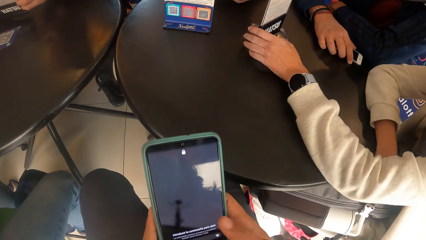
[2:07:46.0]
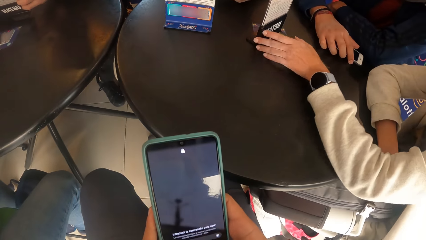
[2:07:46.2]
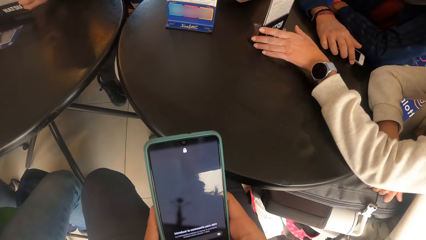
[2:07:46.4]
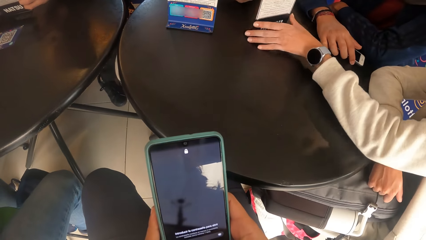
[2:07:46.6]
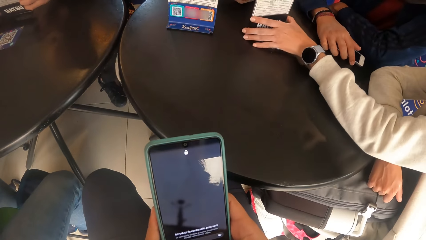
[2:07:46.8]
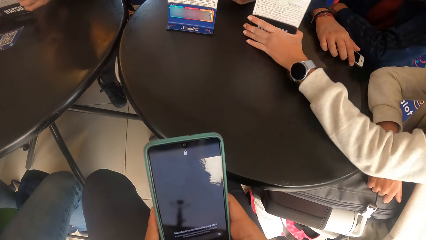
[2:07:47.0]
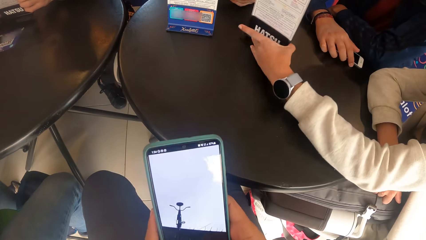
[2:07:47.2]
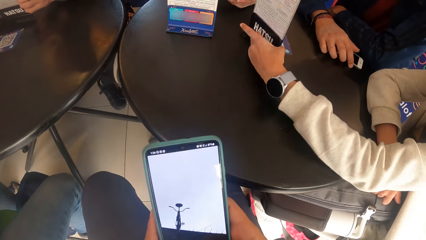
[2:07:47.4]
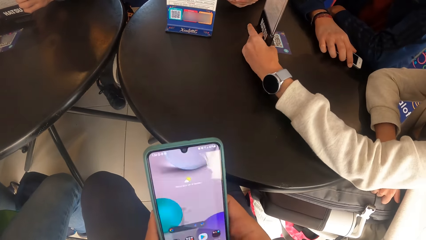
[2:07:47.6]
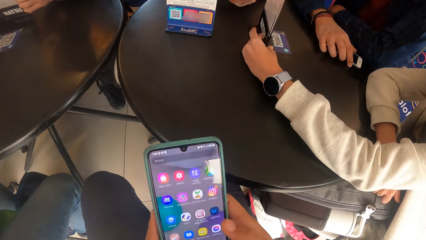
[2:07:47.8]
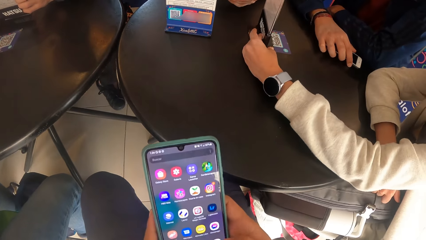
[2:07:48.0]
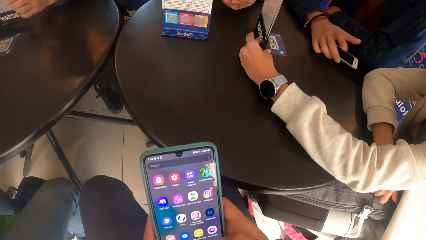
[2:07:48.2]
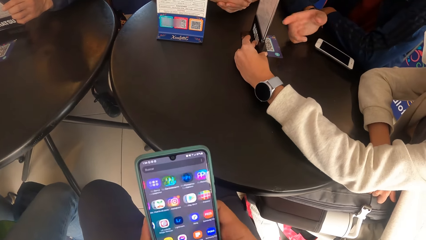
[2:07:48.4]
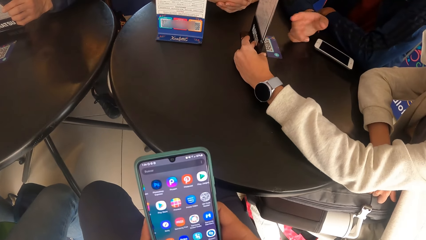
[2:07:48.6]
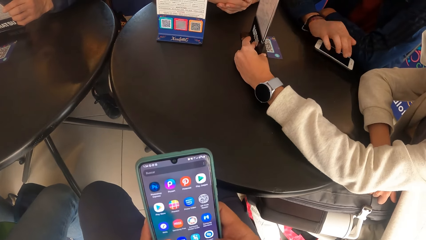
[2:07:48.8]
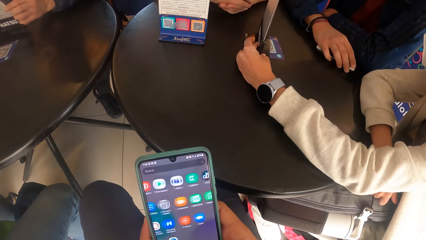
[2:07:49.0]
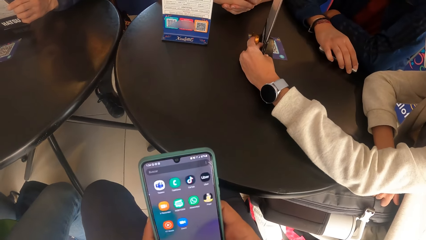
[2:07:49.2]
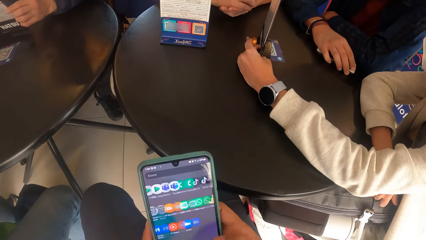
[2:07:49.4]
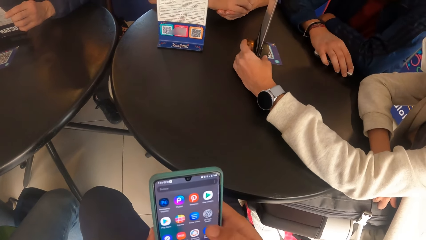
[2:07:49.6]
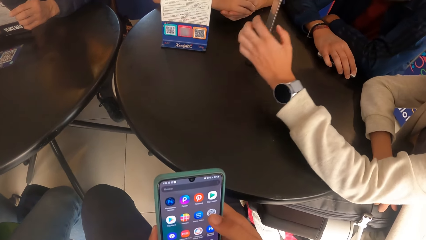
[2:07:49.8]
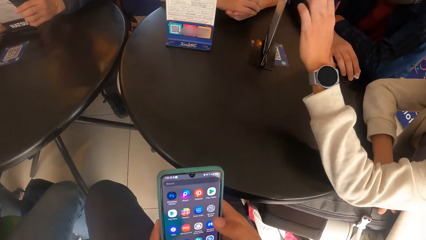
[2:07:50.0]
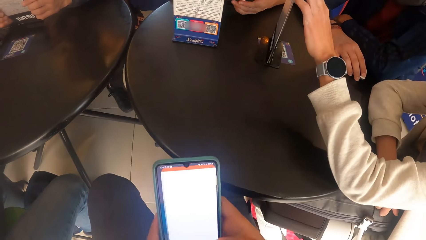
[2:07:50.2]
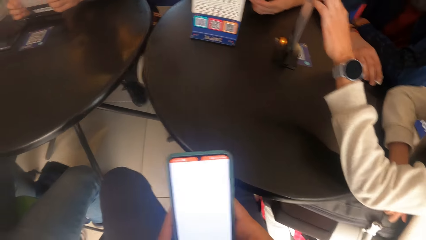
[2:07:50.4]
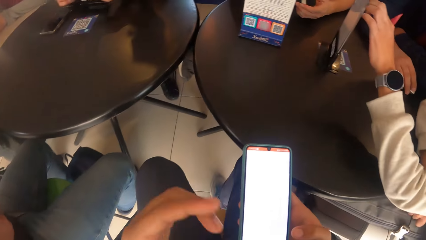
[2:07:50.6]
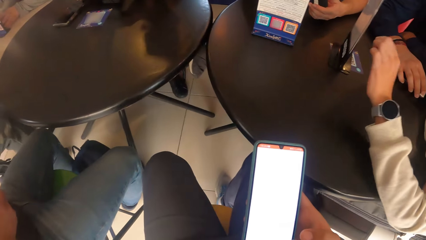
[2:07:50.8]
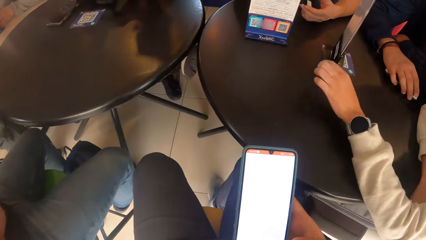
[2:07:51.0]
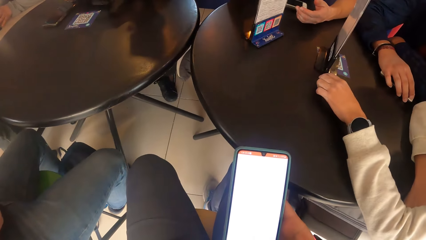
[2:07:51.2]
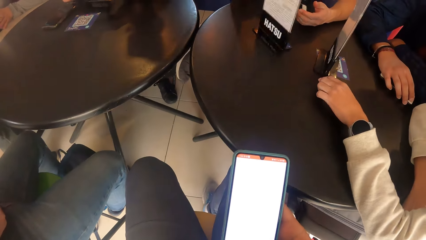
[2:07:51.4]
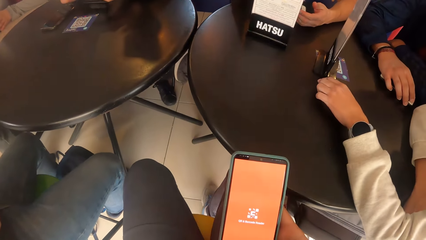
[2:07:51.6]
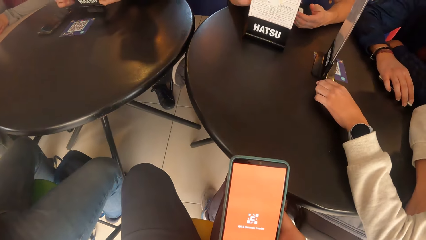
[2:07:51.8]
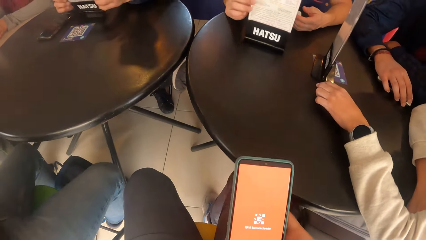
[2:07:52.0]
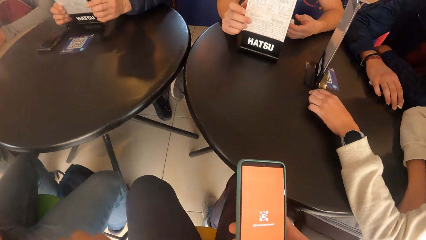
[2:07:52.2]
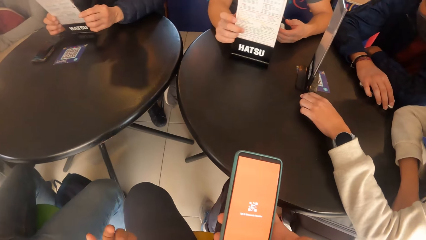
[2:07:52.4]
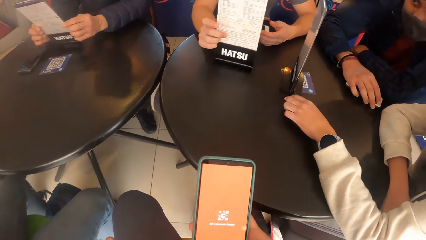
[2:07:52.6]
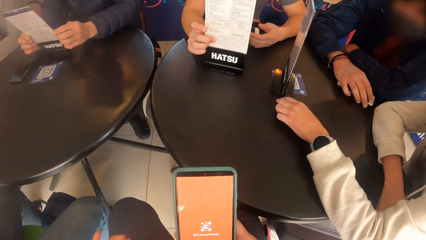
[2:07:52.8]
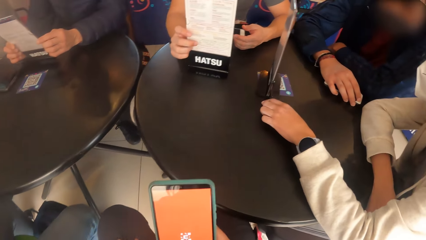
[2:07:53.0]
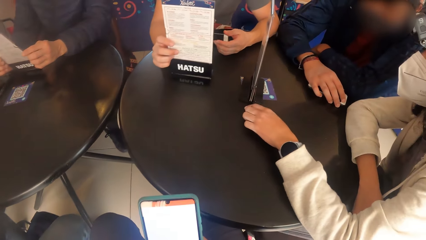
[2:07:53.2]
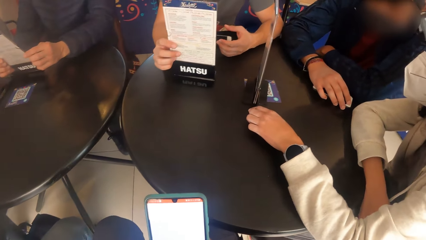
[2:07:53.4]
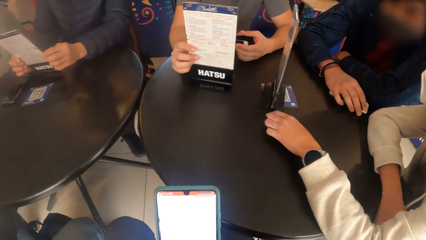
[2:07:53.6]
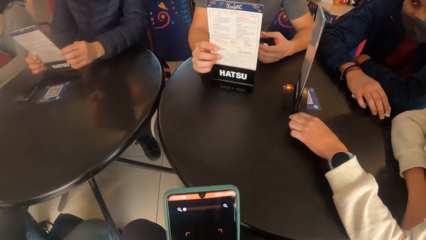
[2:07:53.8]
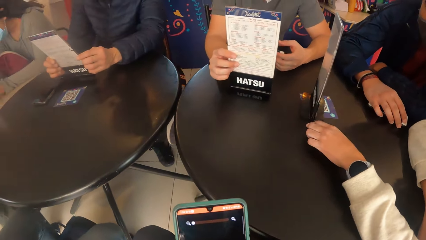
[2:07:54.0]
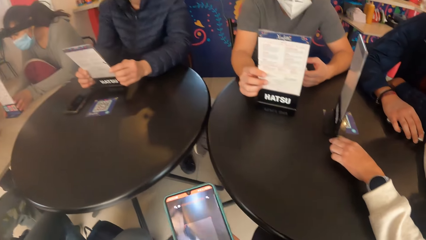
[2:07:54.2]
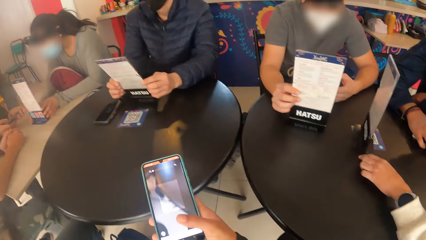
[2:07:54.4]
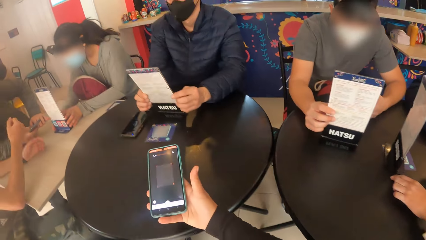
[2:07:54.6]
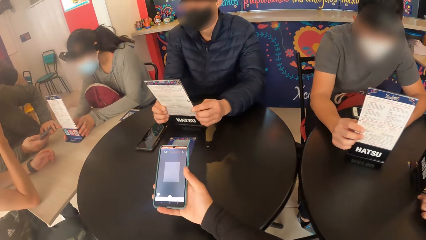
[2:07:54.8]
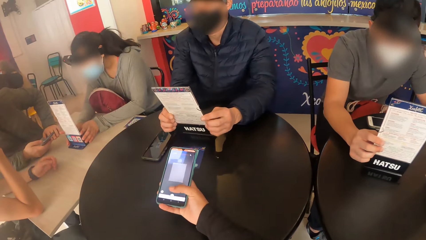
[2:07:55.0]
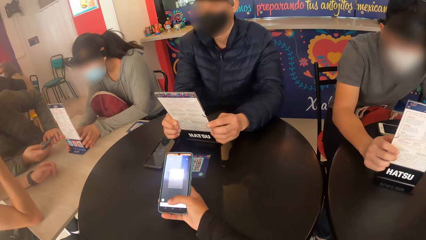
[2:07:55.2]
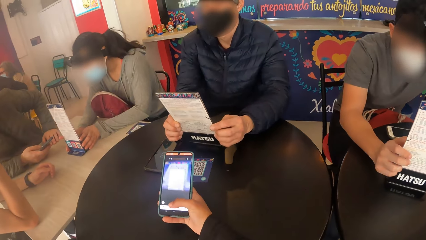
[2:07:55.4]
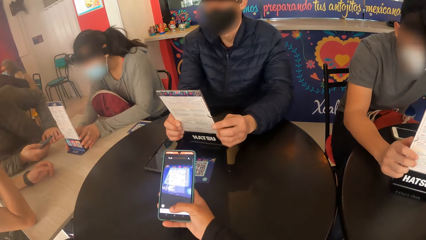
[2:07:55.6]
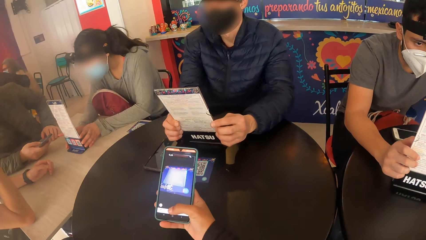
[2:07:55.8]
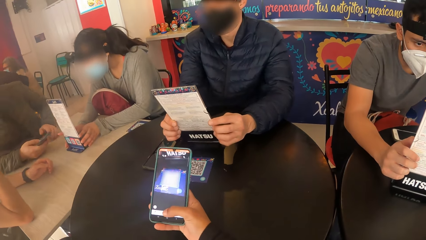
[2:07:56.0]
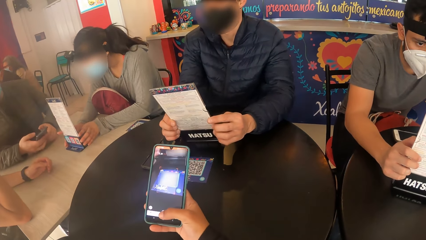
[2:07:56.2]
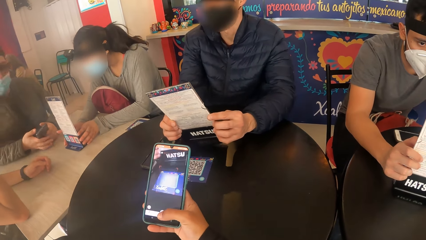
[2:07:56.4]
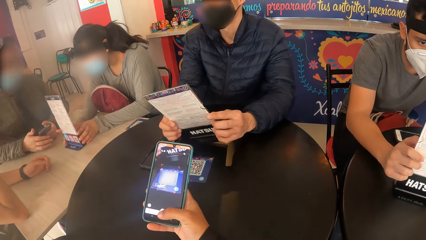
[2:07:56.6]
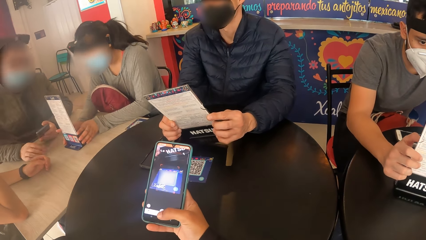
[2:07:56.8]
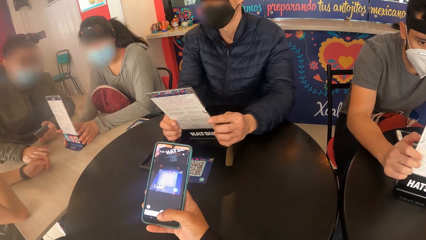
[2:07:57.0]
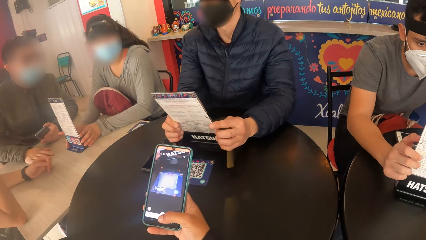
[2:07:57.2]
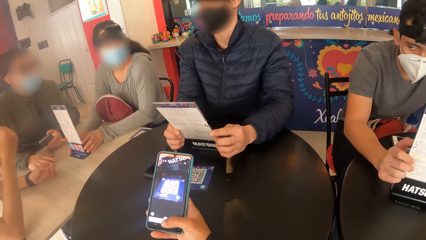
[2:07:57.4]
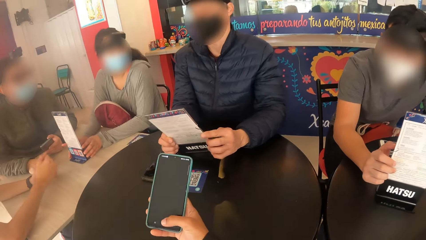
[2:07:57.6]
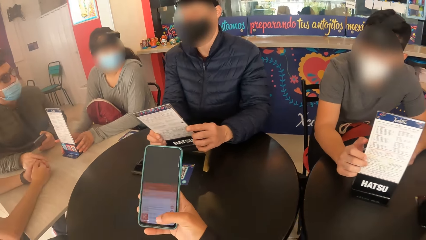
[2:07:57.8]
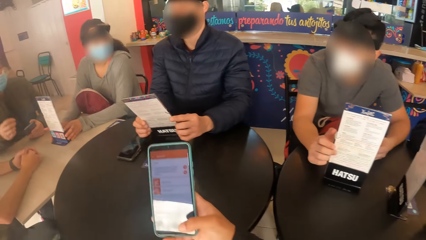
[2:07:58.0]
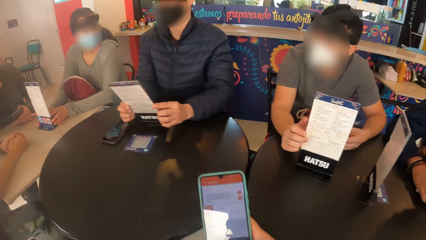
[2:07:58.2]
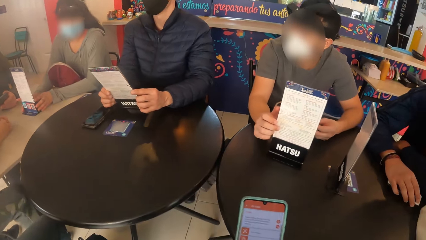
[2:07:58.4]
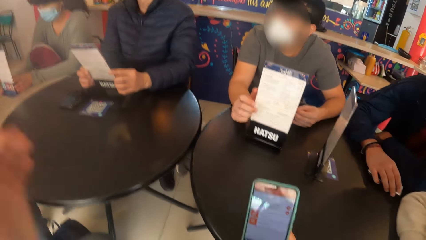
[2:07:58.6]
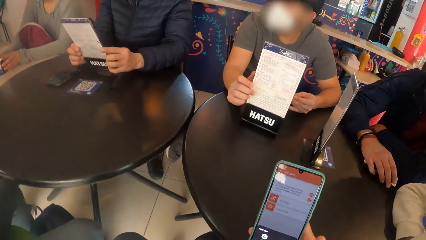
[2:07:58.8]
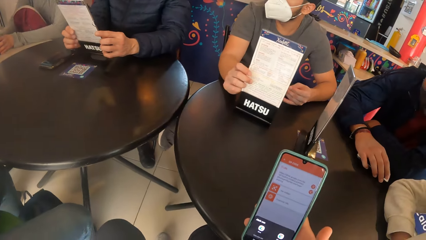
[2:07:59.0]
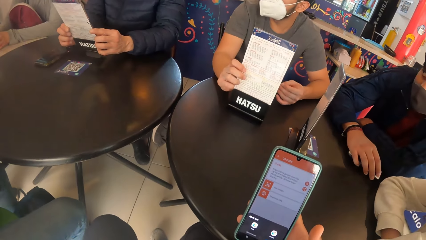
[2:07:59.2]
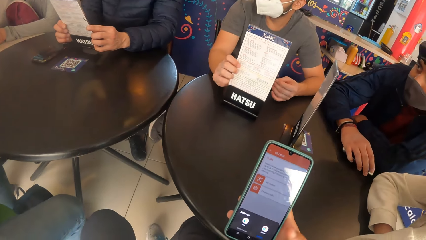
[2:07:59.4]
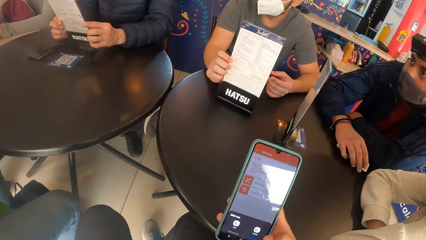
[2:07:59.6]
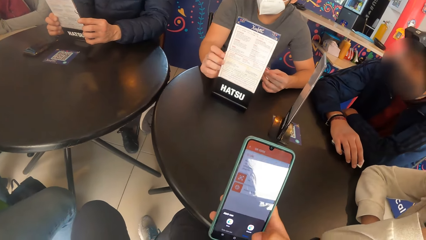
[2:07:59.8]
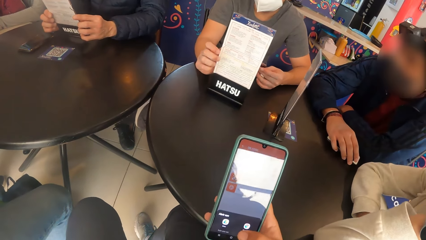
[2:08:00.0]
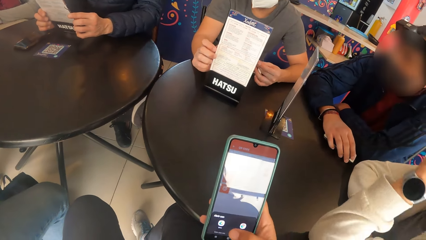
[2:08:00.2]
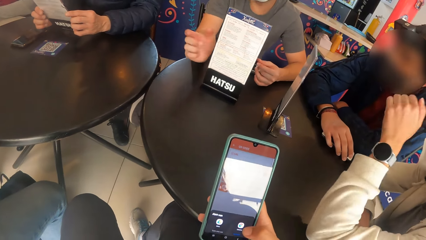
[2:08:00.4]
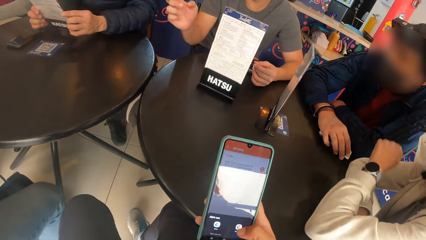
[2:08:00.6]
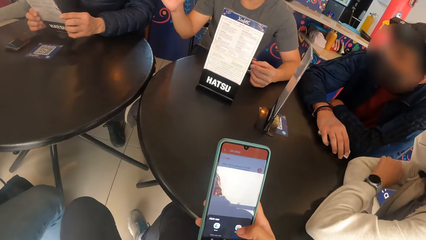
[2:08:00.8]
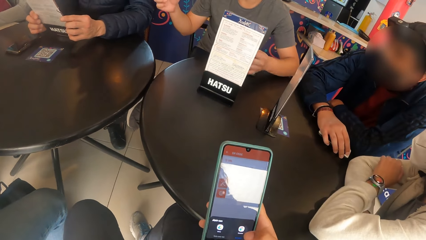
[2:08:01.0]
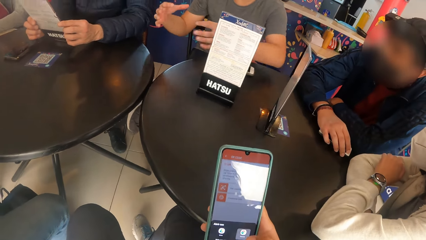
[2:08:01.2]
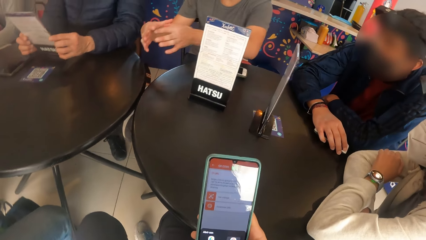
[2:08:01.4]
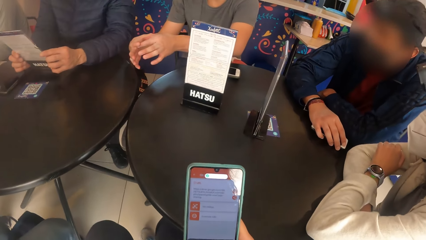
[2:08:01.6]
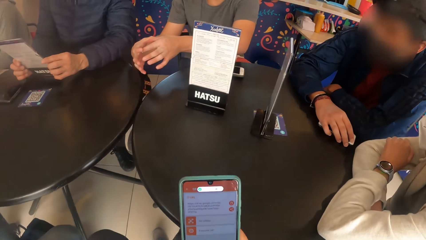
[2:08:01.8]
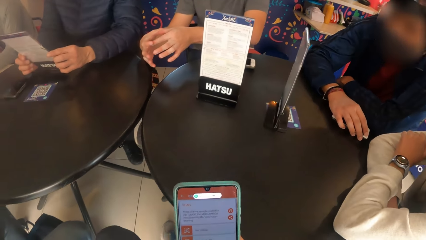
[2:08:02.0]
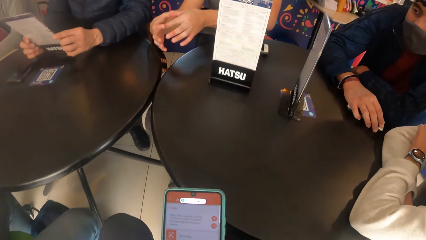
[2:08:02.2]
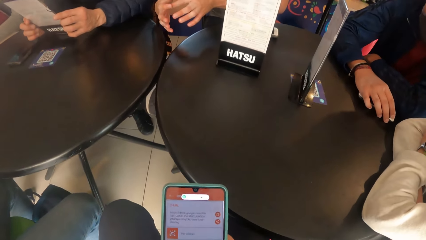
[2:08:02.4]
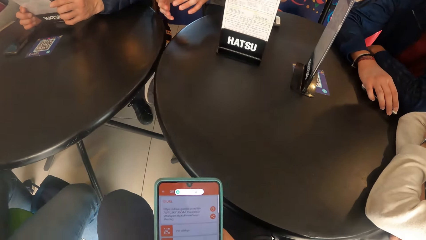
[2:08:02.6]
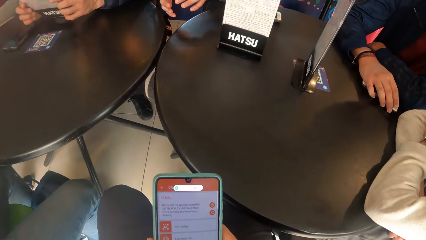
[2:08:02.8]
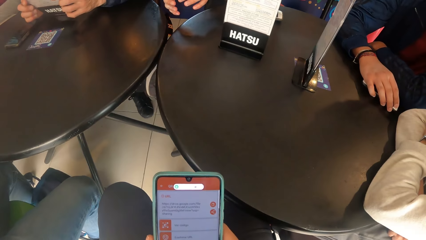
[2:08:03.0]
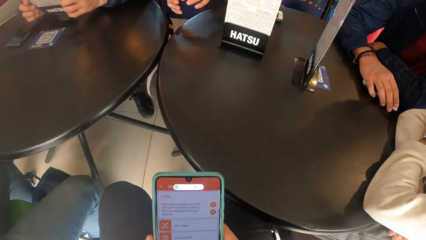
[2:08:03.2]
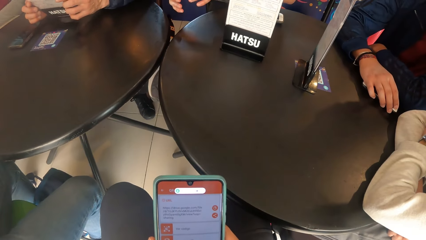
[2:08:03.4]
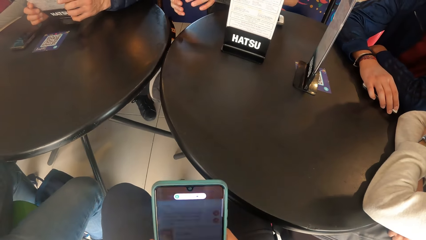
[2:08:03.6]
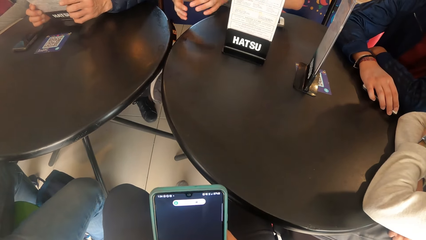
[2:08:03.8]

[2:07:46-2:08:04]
A woman adjusts the menu holder on the black table with her left hand. The woman gestures to the menu holder on the black table with her left hand. A man adjusts the menu holder on the black table with his left hand. The camera wearer scans a bar code on the black table with the phone in her right hand. She operates the phone with her right hand. The man gestures with both hands.
